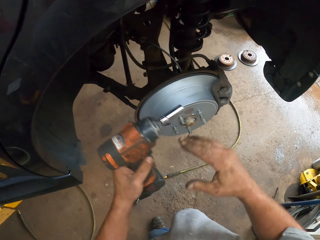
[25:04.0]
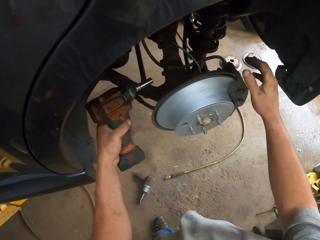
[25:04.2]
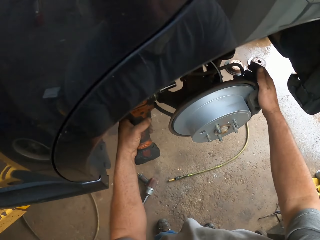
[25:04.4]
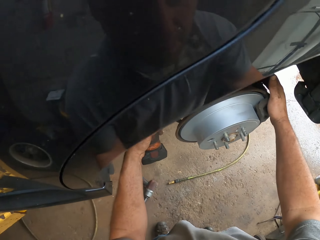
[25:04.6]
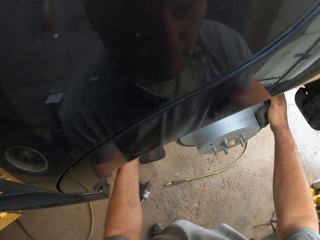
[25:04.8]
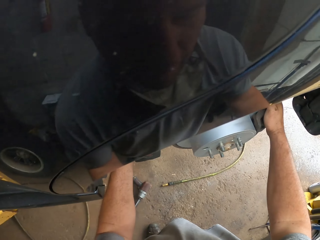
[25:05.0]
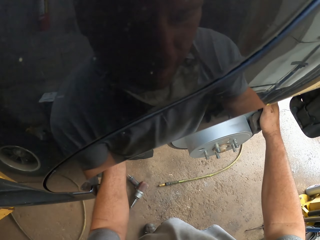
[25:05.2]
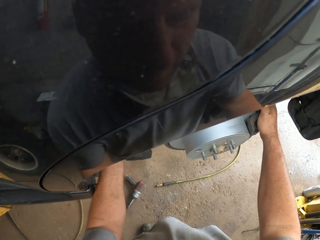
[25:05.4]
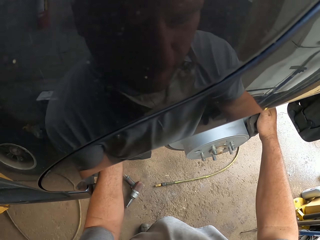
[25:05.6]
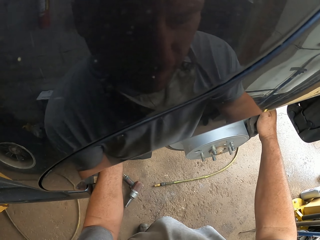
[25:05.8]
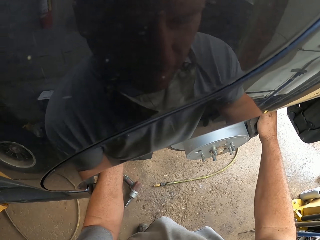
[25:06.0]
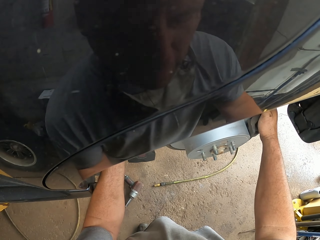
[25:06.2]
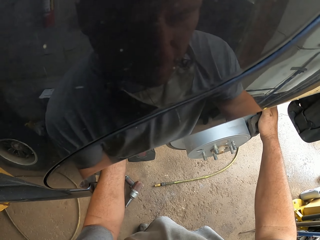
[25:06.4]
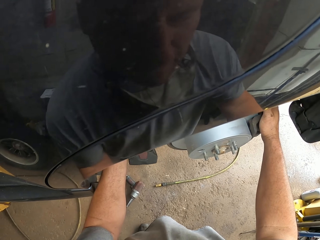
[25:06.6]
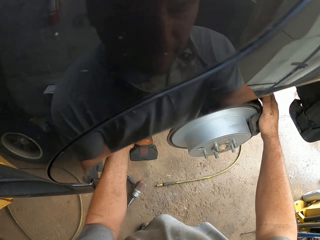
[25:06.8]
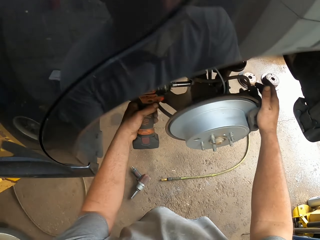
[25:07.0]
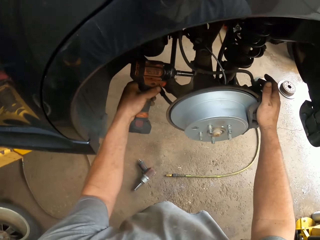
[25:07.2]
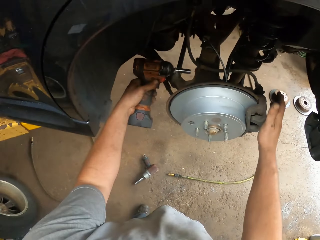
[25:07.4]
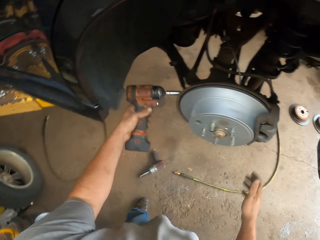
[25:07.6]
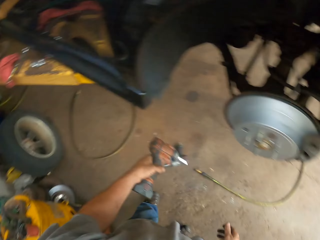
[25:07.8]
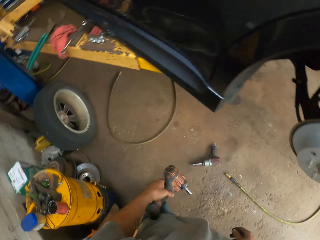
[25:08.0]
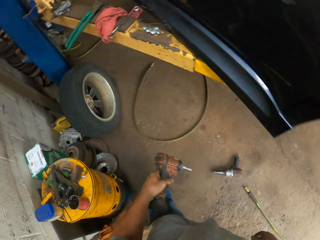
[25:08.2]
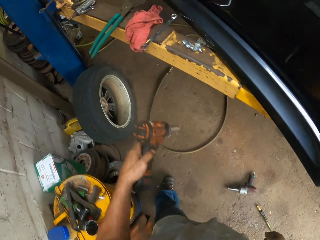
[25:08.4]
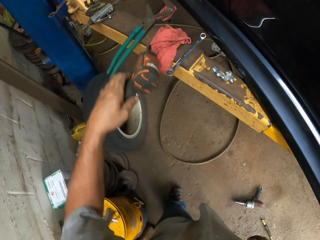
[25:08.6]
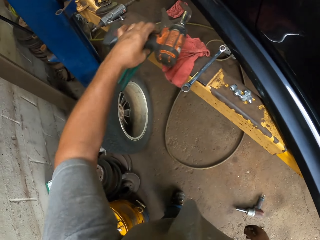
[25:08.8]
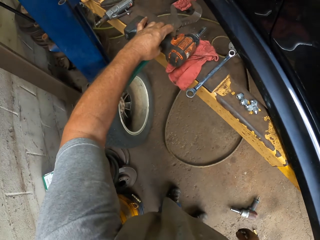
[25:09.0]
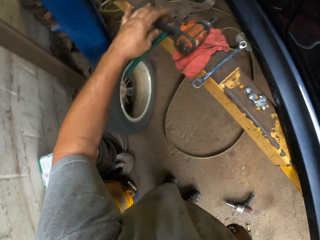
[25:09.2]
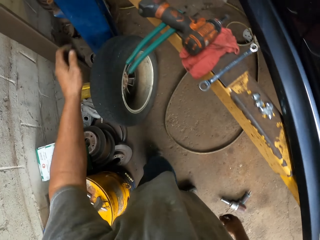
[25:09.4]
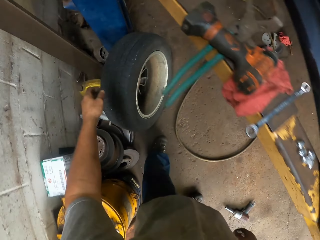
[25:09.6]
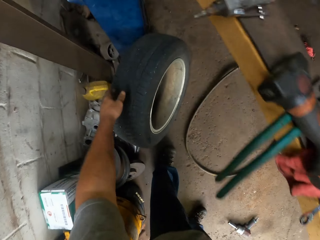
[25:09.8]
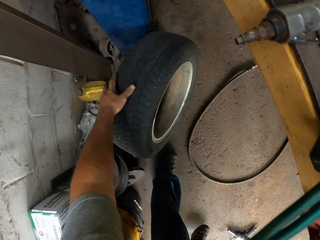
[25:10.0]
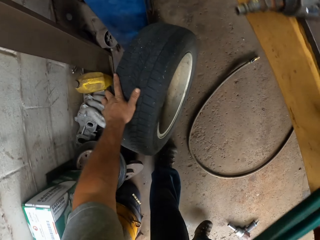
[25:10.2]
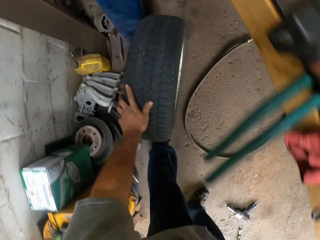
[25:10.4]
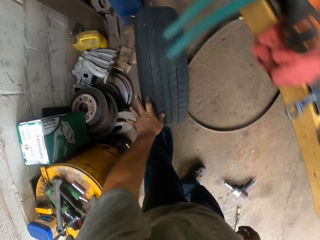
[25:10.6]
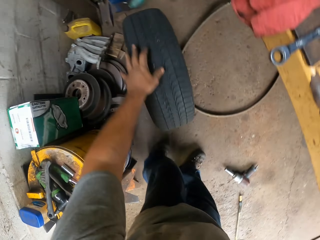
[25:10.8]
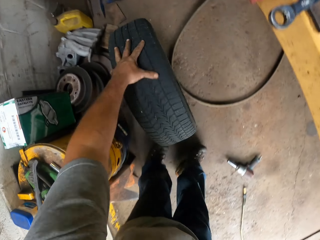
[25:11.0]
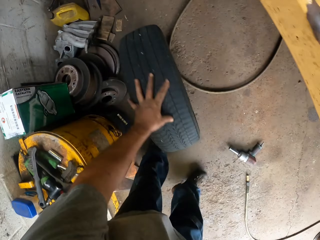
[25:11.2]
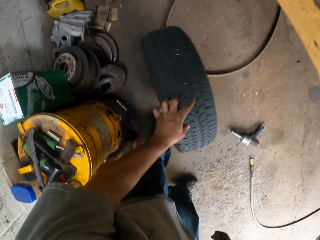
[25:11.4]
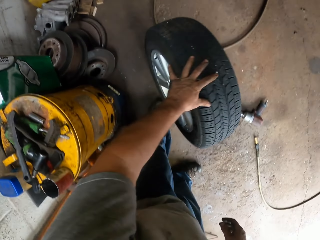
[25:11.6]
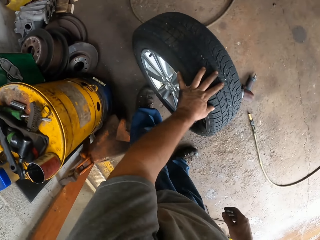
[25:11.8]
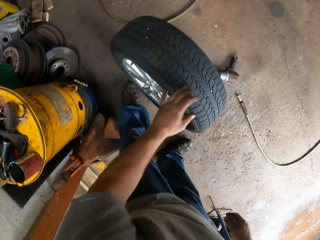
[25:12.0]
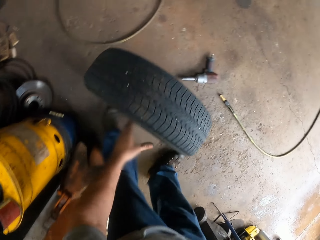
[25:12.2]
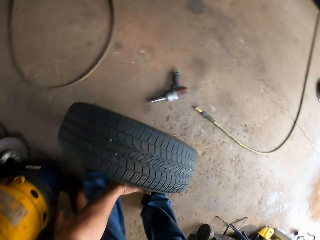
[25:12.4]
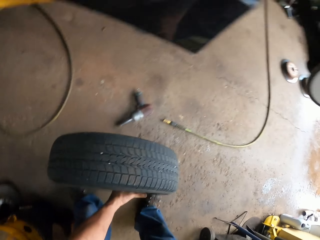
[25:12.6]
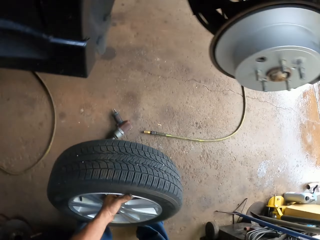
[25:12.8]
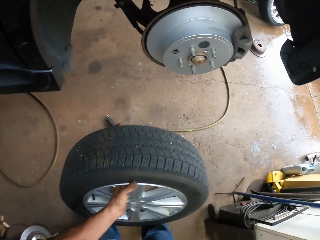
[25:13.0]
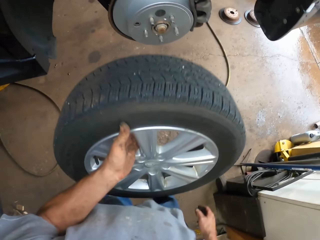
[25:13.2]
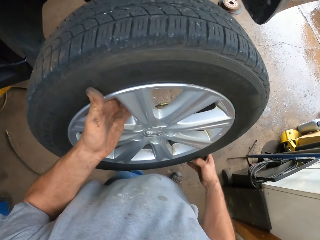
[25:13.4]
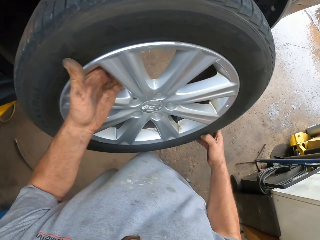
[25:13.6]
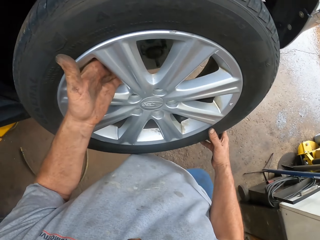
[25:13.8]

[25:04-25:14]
The camera wearer places the drill in his left hand. He places his hand on the calipers. He tightens the wheel nut with the drill. He moves towards the platform. He places the drill on the platform. He reaches for the wheel, rotates the wheel, picks up the wheel and holds the wheel with both his hands.

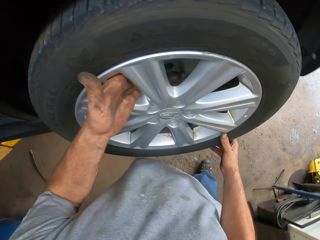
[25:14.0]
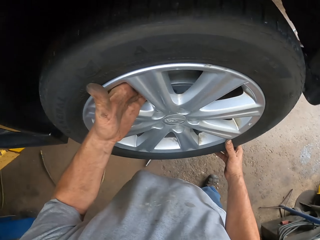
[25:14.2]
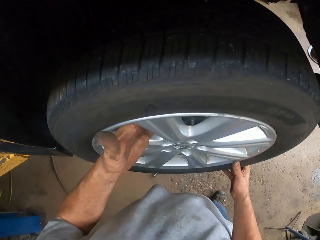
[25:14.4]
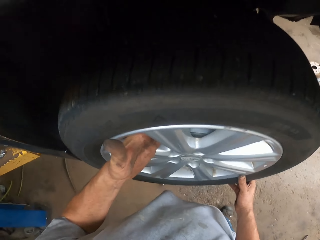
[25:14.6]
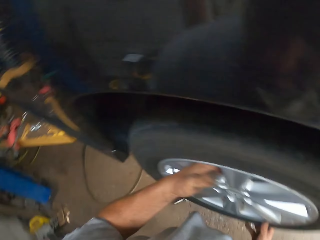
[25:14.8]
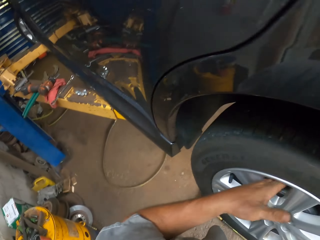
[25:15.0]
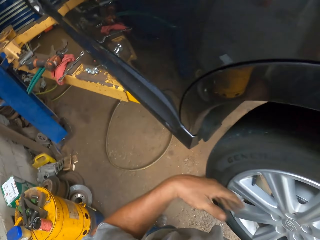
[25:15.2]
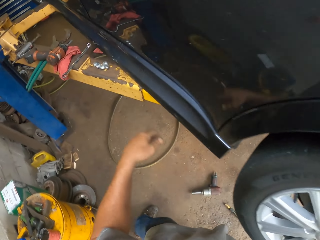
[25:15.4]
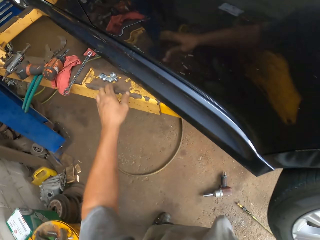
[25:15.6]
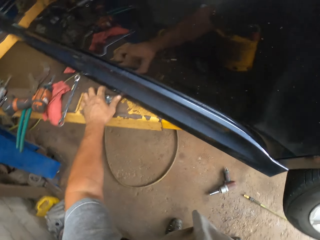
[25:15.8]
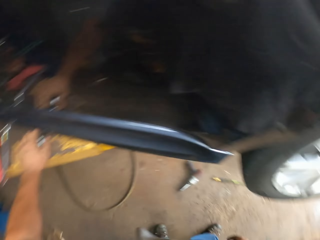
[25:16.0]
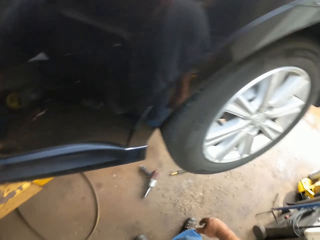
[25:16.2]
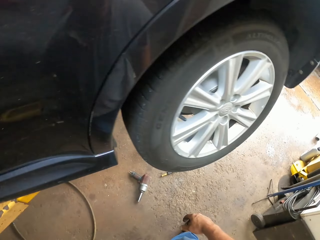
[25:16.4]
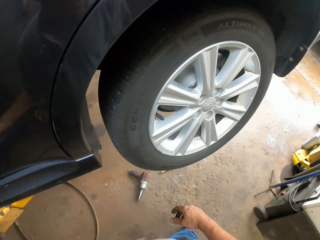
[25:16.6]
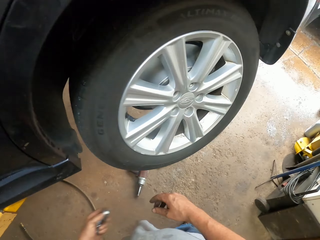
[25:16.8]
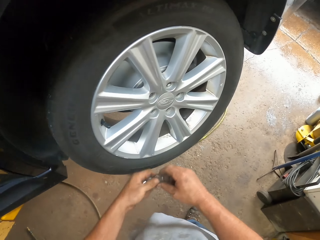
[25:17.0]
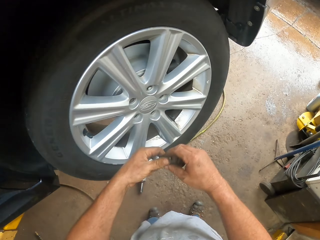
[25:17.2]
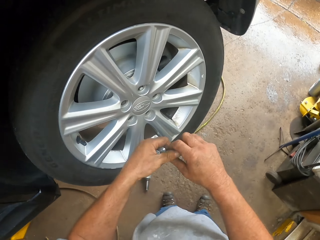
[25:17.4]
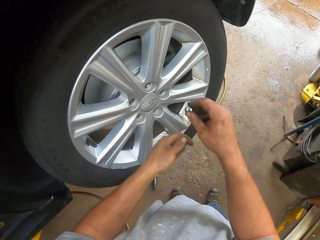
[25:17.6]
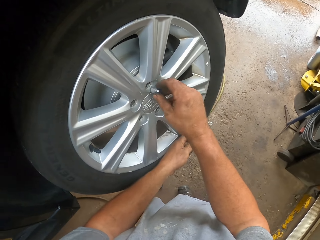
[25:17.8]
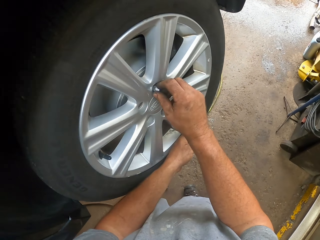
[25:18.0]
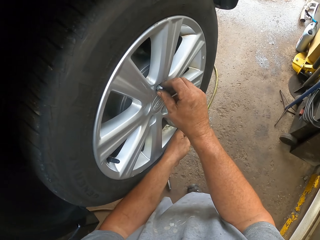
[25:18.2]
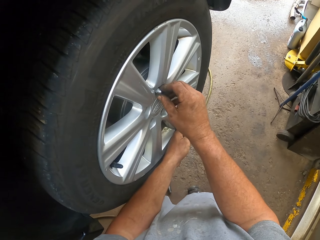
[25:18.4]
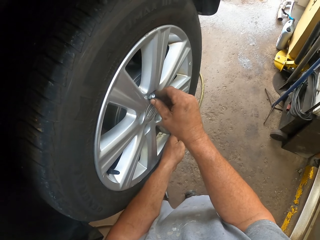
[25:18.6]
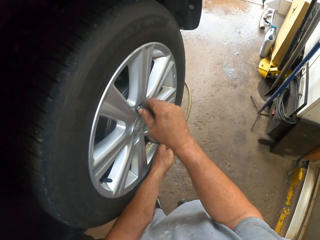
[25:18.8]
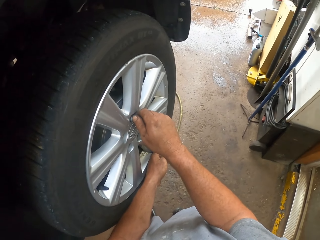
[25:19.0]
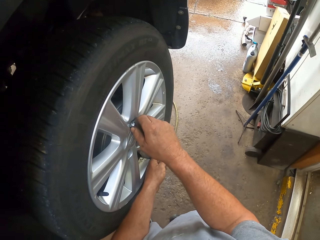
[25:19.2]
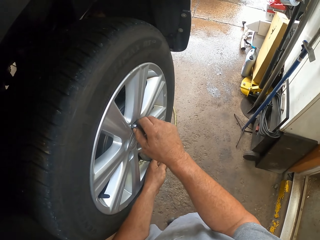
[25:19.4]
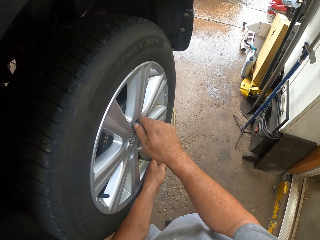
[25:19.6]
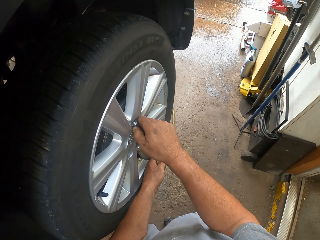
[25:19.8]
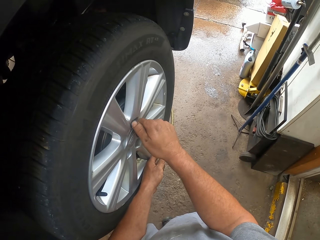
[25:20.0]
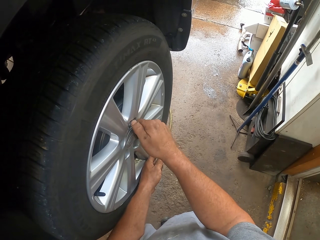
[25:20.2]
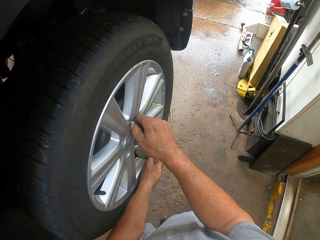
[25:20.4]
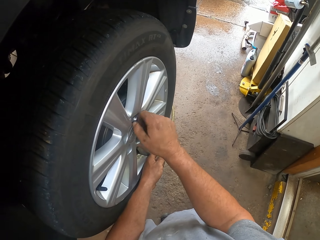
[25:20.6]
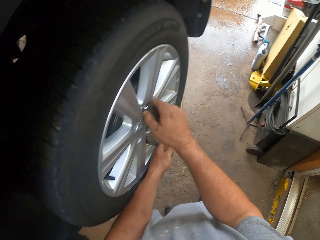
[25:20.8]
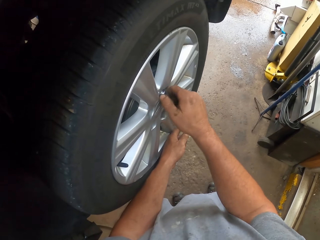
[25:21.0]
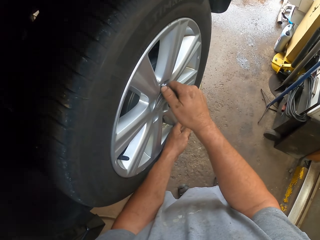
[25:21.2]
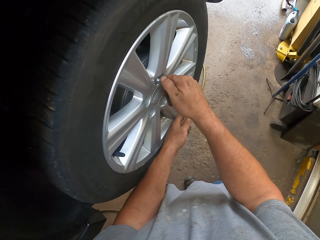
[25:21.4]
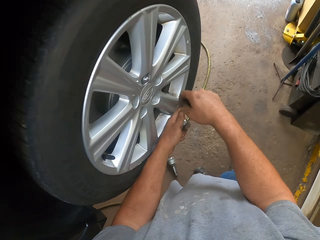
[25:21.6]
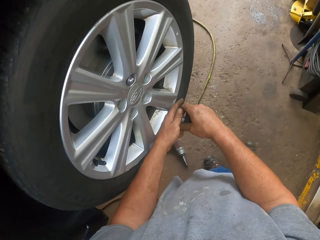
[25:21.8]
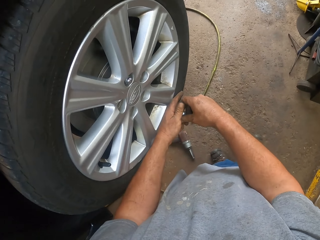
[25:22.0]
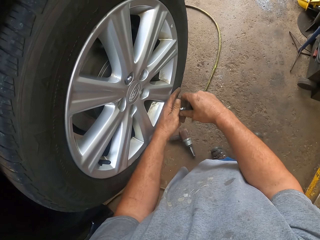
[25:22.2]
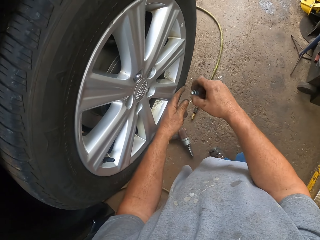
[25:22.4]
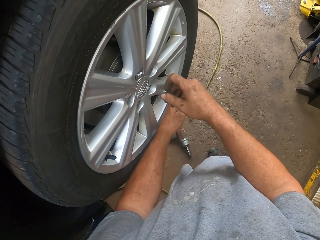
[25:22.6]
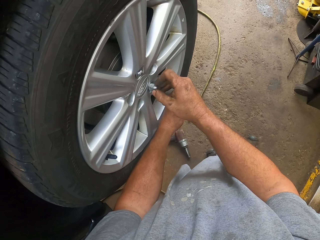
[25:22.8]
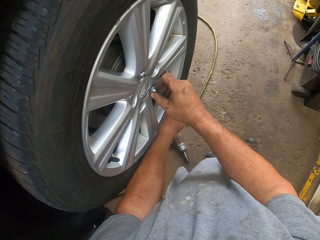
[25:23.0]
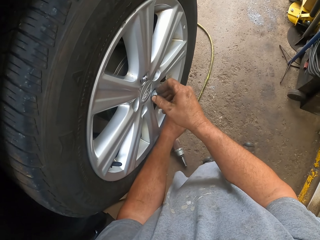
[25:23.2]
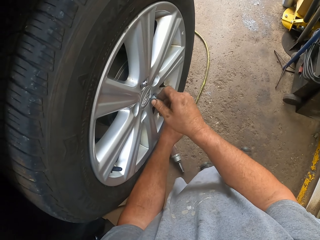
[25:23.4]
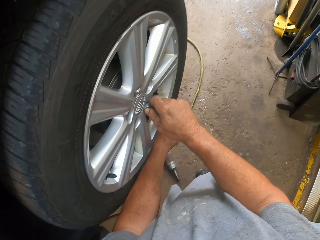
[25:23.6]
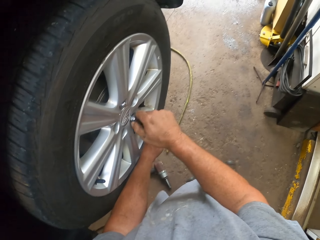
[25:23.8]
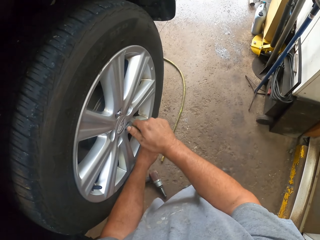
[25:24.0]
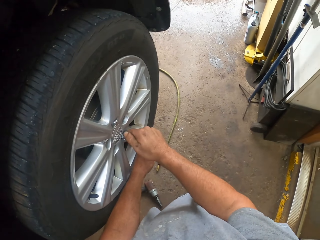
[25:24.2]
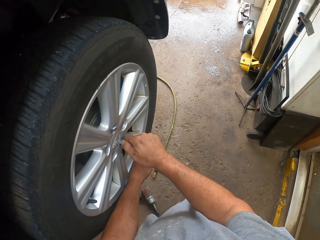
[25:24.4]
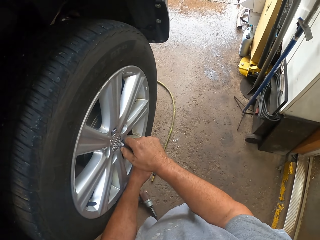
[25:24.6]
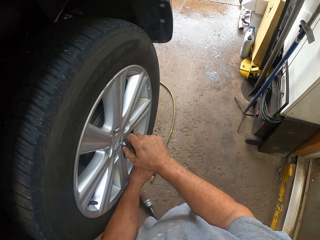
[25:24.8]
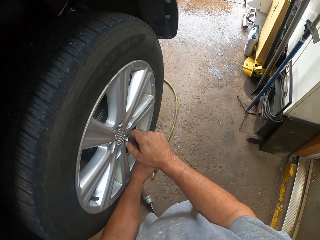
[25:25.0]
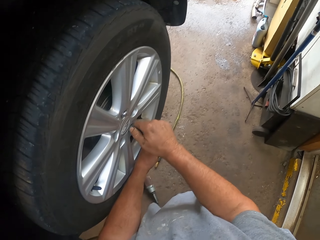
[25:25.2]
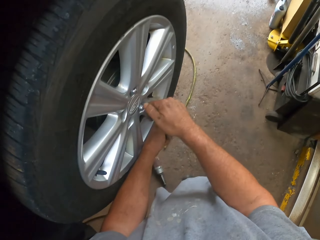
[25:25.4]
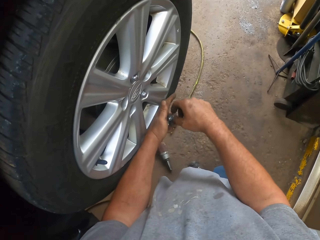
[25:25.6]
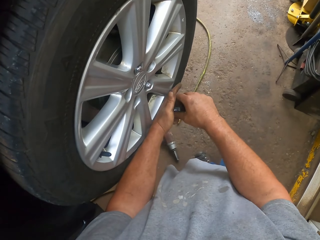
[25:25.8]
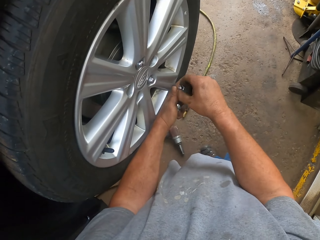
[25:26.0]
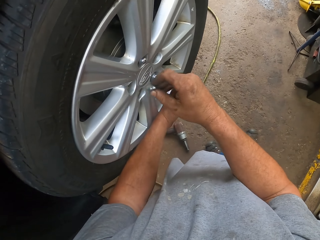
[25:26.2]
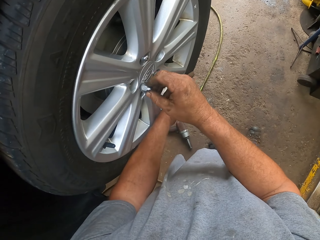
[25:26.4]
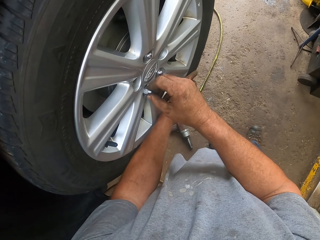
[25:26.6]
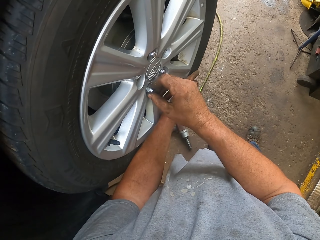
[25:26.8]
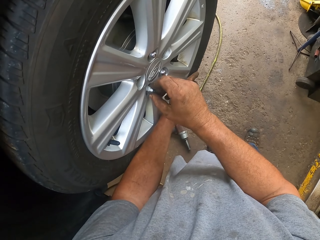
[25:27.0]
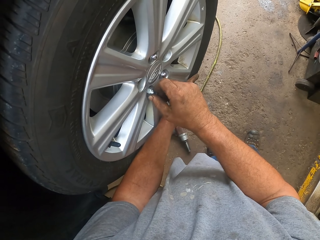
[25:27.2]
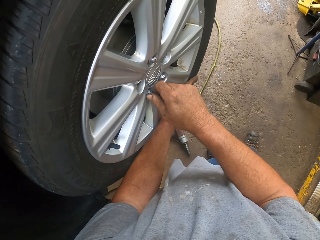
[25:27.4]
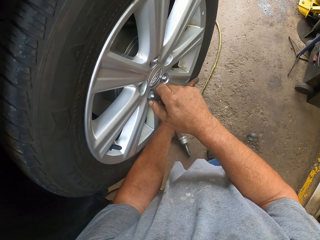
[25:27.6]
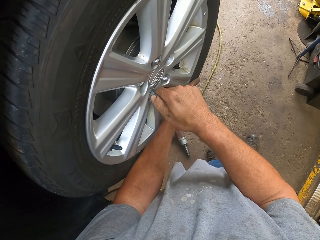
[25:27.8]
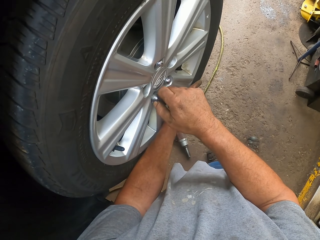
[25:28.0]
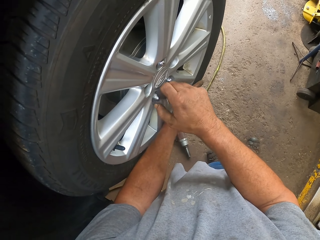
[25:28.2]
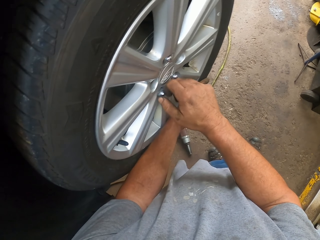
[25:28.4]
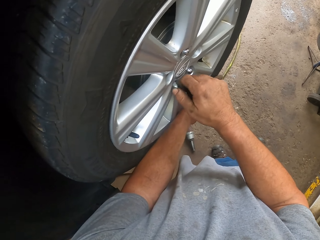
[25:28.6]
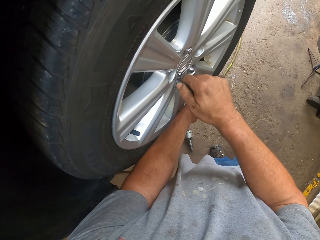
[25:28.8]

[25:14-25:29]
The camera wearer places the wheel on the wheel hub. He moves towards the platform. He picks up the wheel nut. He places the wheel nut in his right hand. He places the wheel nut on the wheel disc. He places the wheel nut in his right hand. He places the wheel nut on the wheel disc. He places the wheel nut in his right hand. He places the wheel nut on the wheel disc.
